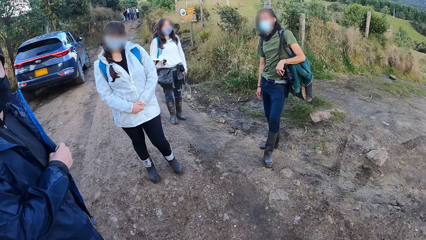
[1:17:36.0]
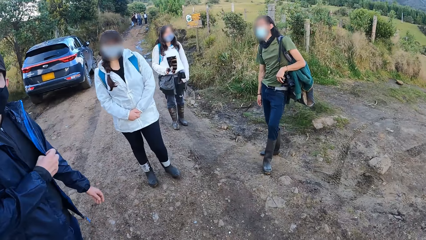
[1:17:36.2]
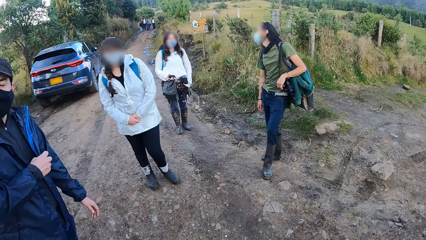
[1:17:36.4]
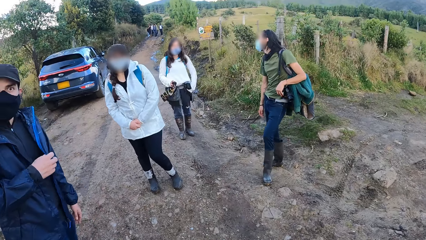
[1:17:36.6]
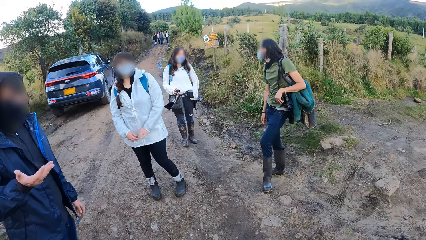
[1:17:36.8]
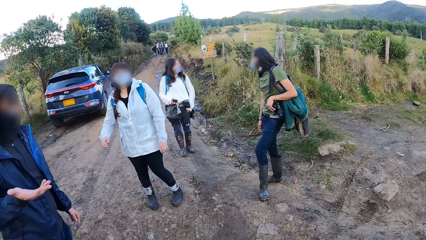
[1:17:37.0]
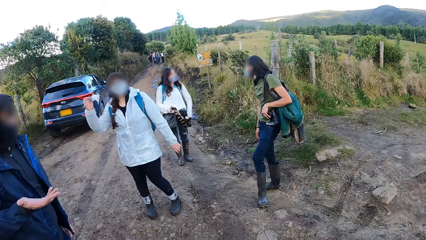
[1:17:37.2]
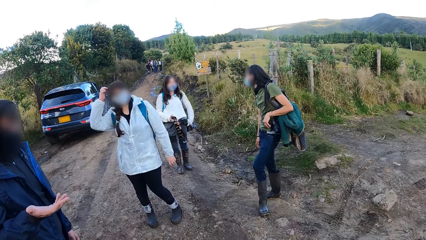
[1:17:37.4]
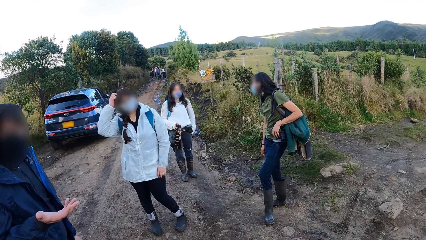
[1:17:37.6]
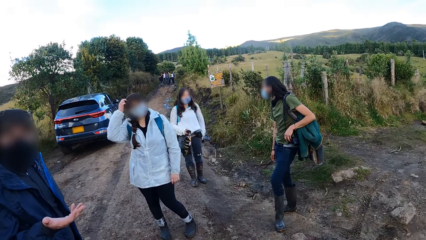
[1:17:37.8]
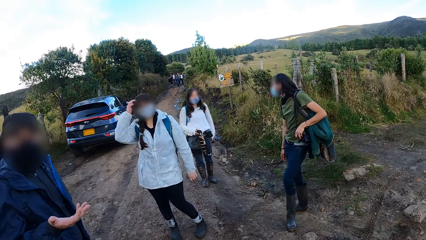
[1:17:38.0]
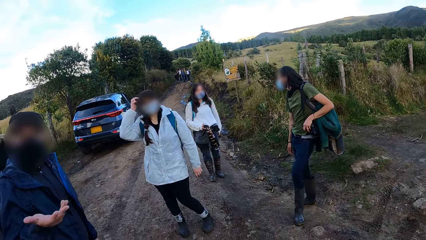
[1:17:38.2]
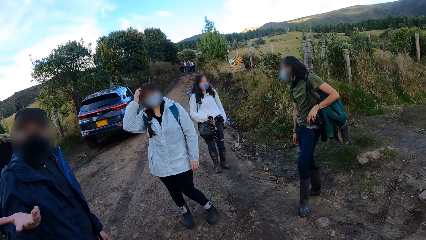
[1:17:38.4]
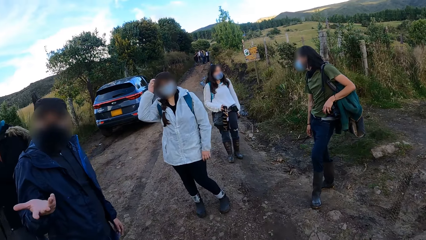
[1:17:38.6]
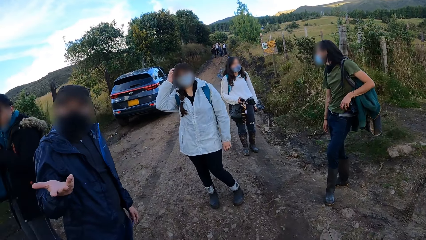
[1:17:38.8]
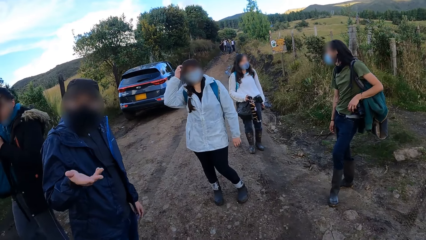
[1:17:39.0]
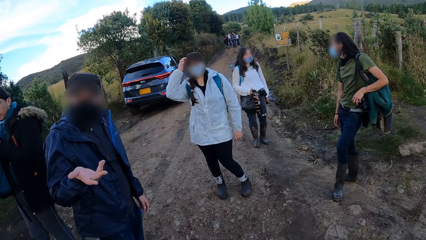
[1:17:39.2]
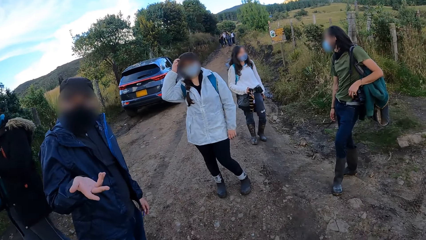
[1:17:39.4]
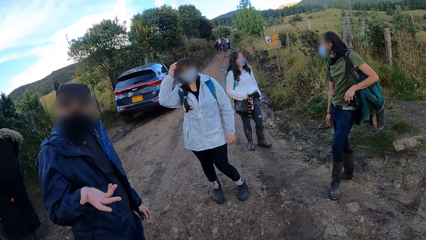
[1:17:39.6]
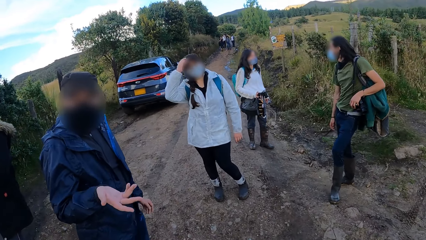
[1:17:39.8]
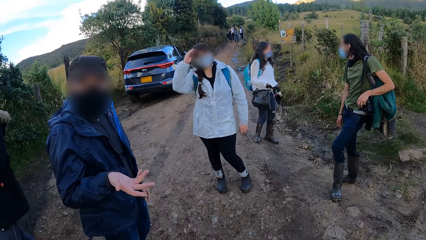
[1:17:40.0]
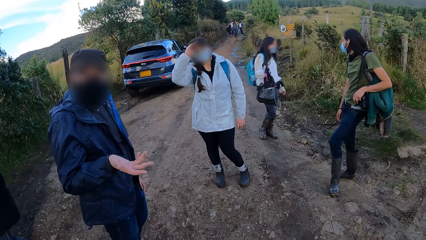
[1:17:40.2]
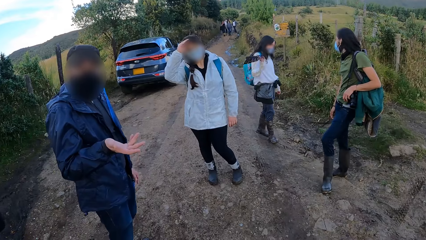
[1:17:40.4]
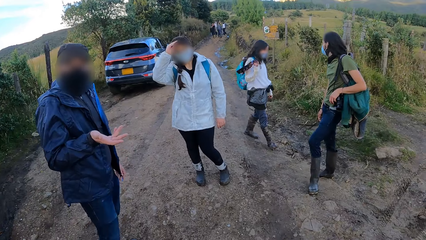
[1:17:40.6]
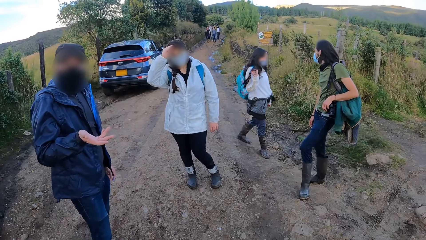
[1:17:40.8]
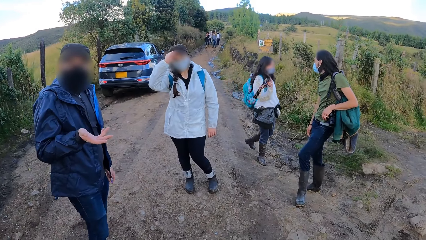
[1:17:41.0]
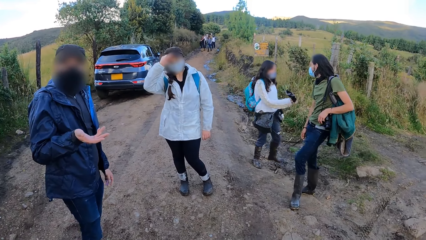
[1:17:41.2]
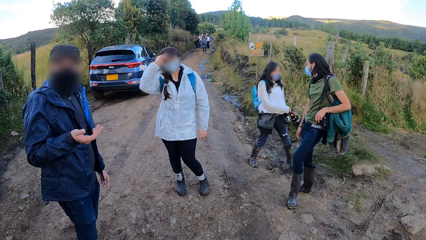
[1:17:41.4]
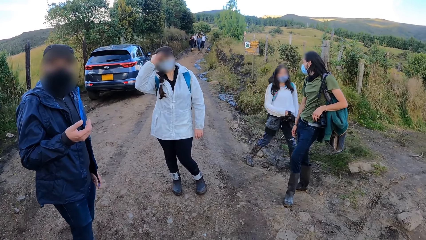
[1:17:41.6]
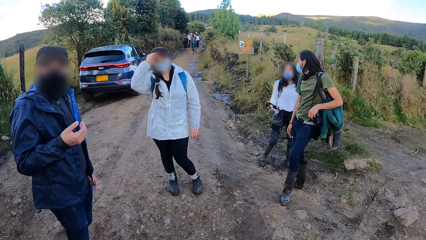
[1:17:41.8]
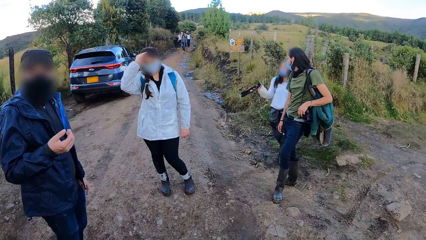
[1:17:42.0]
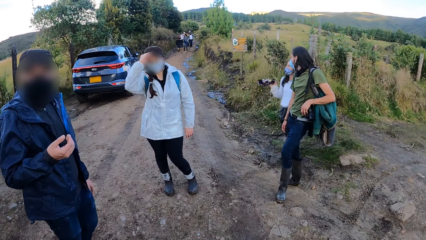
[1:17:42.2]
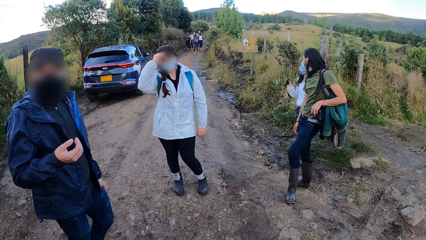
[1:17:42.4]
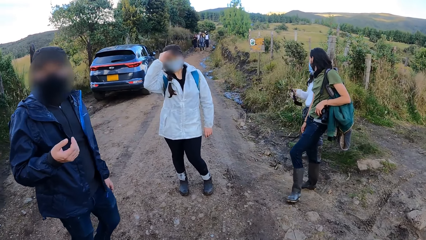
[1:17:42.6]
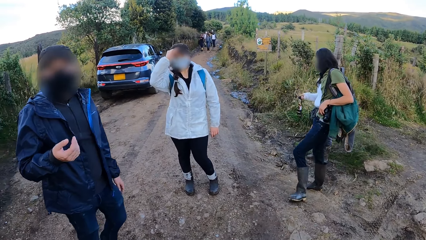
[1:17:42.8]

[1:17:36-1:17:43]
A man gestures to the camera wearer.

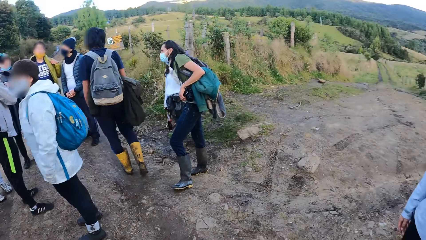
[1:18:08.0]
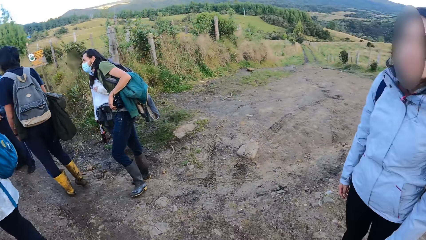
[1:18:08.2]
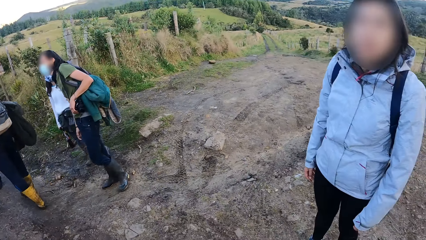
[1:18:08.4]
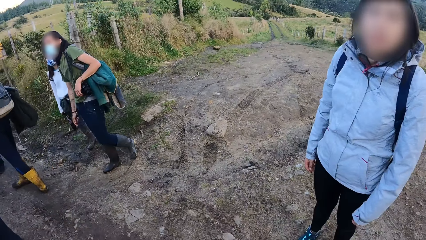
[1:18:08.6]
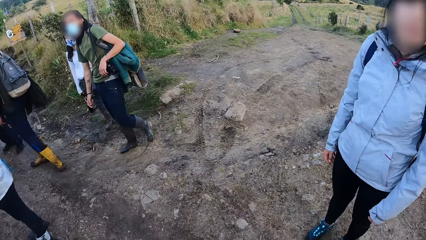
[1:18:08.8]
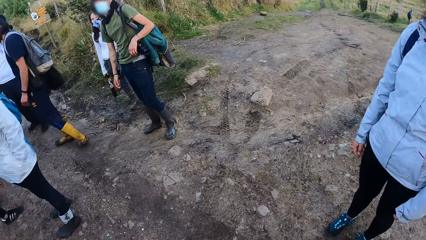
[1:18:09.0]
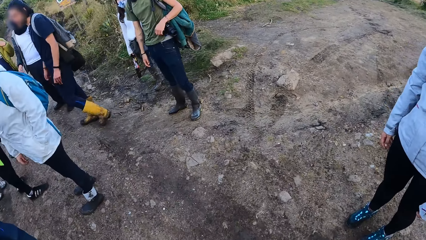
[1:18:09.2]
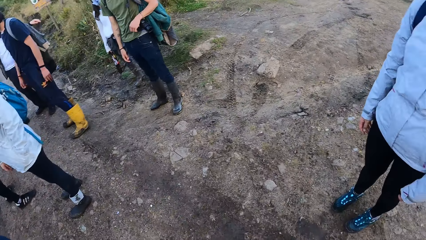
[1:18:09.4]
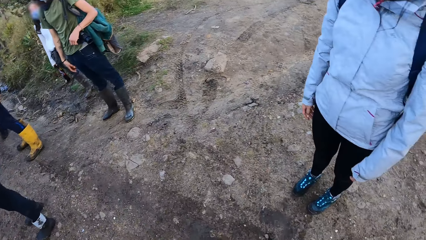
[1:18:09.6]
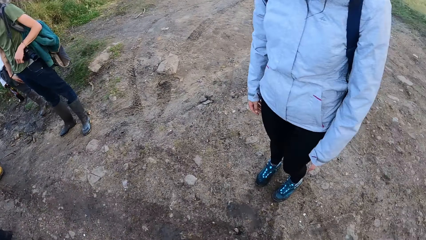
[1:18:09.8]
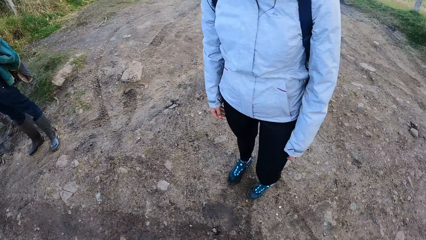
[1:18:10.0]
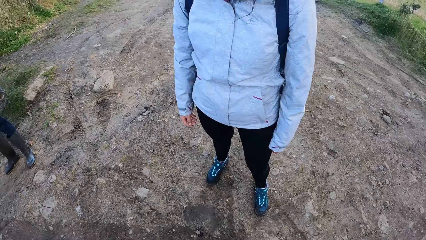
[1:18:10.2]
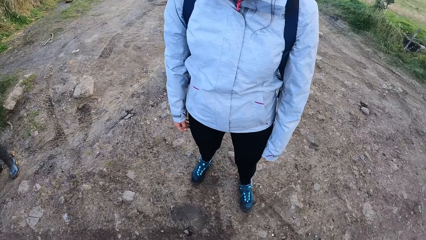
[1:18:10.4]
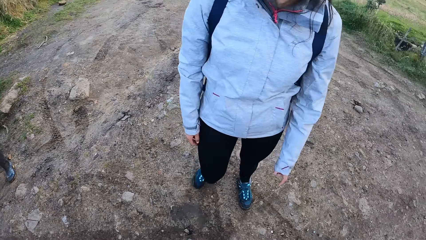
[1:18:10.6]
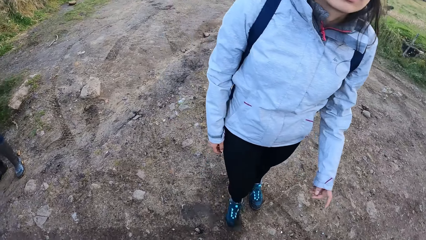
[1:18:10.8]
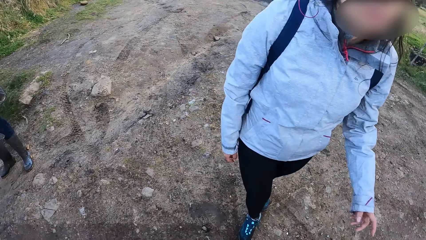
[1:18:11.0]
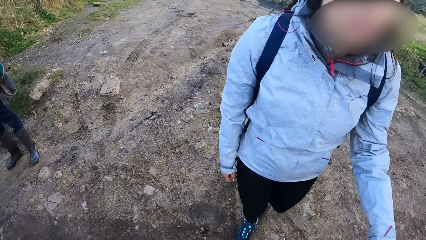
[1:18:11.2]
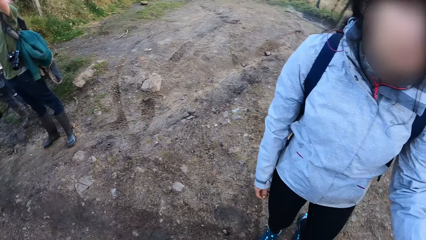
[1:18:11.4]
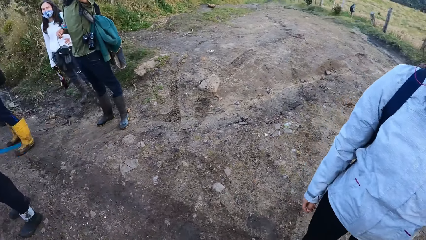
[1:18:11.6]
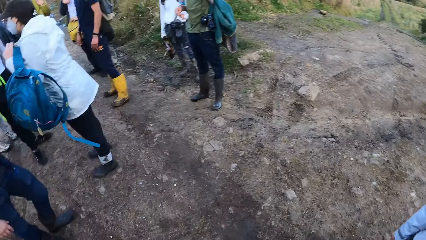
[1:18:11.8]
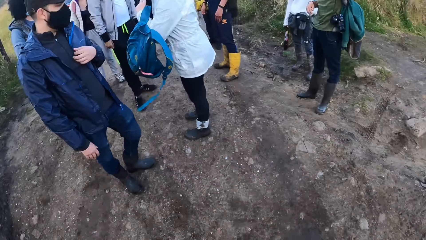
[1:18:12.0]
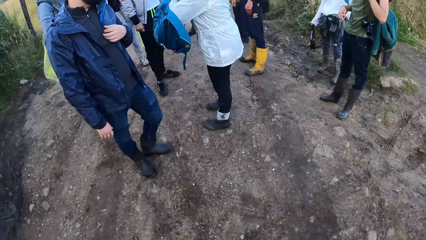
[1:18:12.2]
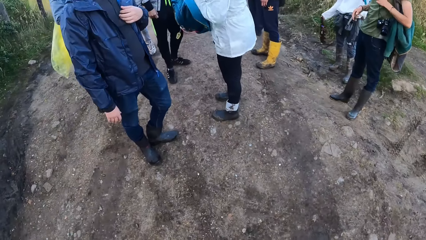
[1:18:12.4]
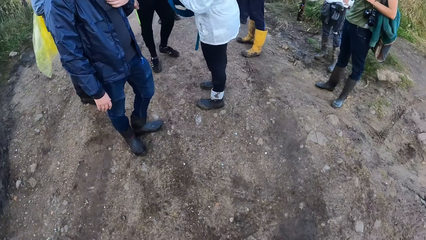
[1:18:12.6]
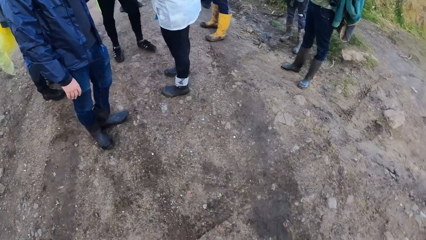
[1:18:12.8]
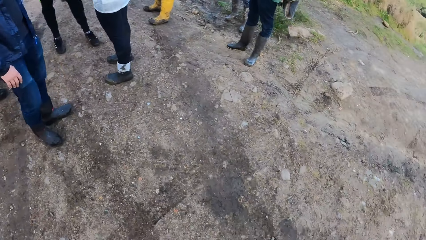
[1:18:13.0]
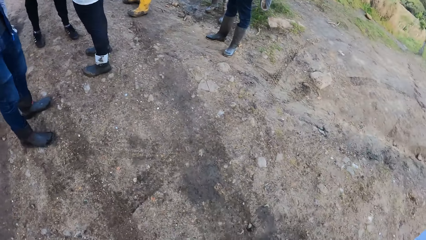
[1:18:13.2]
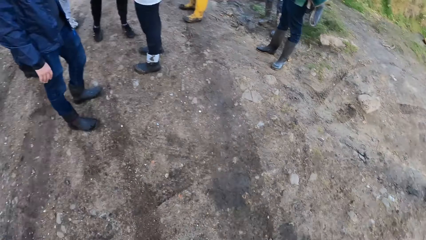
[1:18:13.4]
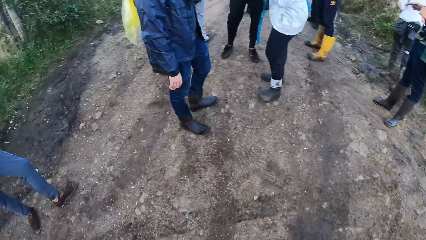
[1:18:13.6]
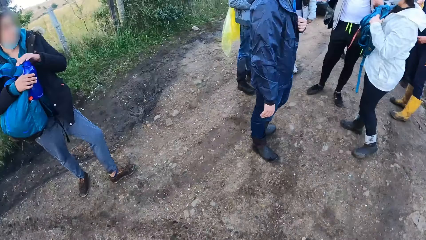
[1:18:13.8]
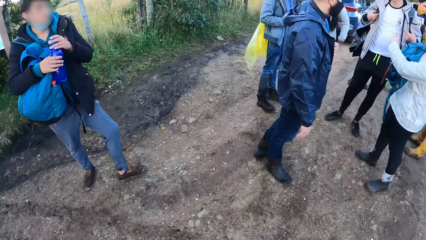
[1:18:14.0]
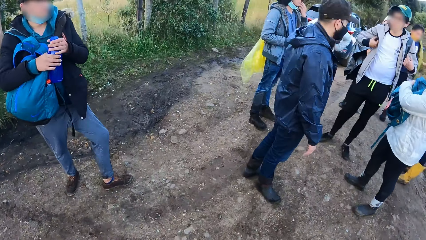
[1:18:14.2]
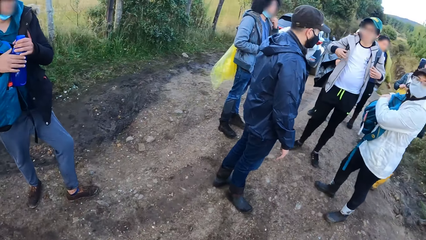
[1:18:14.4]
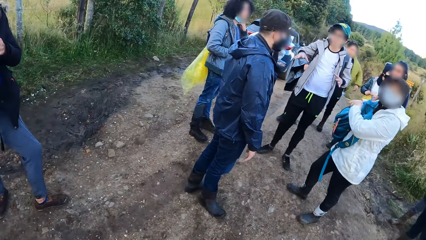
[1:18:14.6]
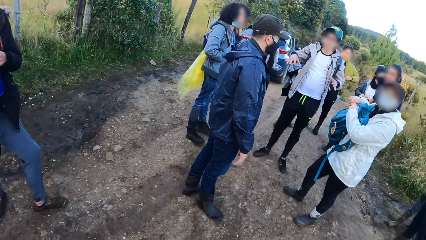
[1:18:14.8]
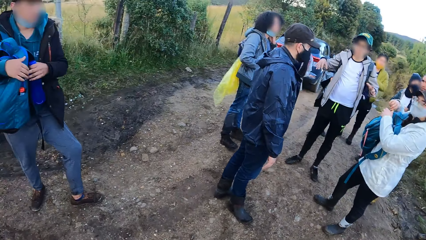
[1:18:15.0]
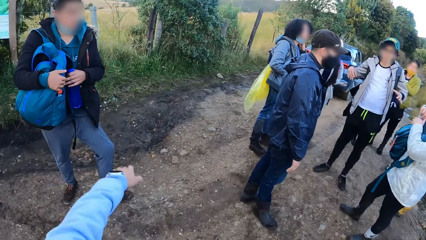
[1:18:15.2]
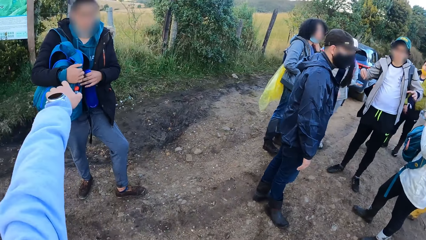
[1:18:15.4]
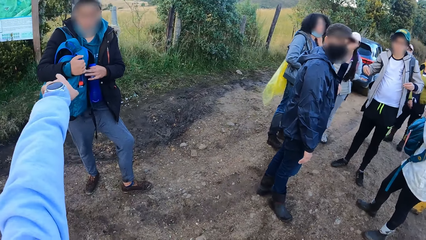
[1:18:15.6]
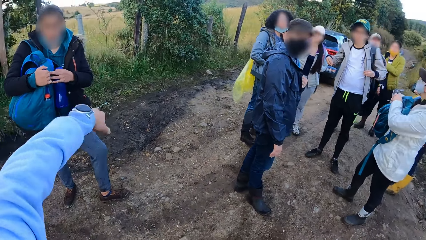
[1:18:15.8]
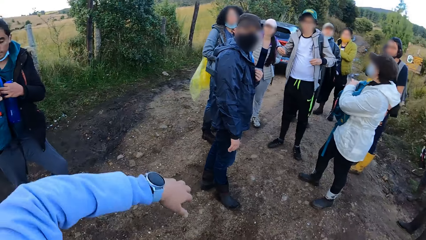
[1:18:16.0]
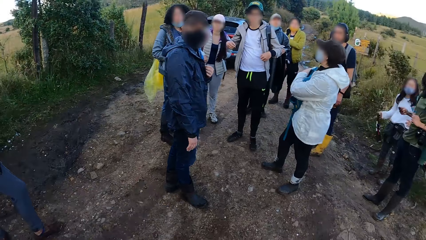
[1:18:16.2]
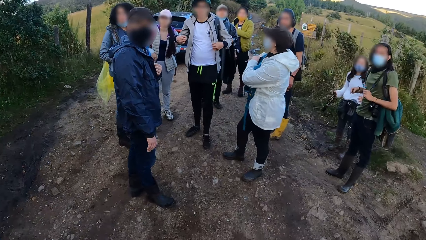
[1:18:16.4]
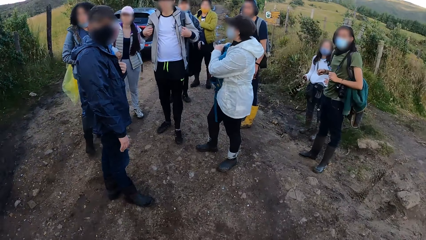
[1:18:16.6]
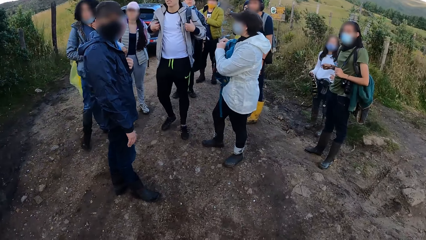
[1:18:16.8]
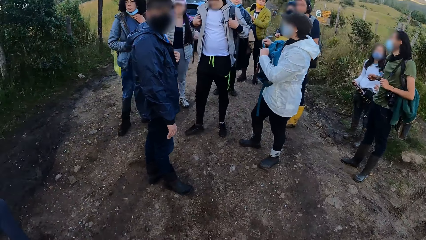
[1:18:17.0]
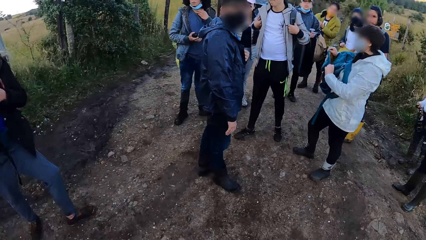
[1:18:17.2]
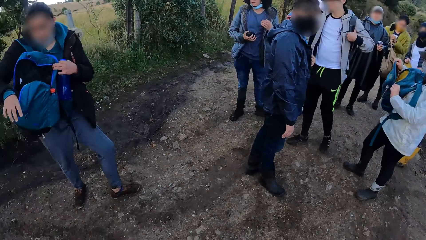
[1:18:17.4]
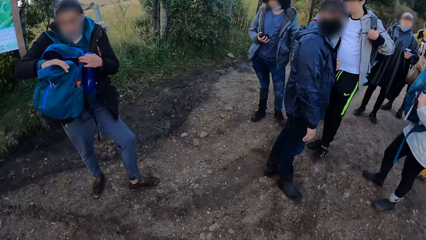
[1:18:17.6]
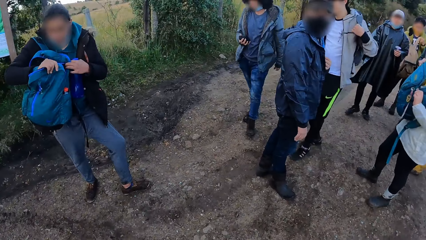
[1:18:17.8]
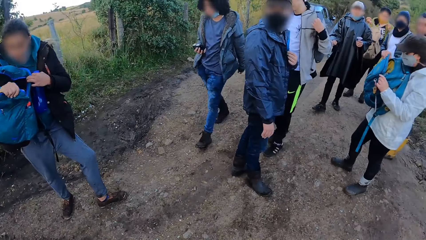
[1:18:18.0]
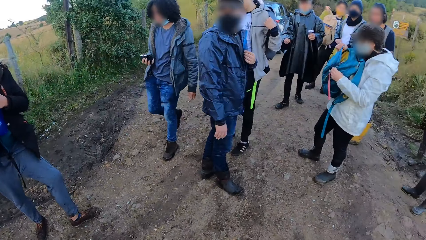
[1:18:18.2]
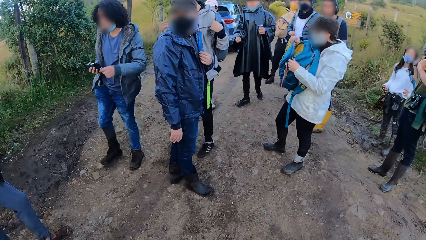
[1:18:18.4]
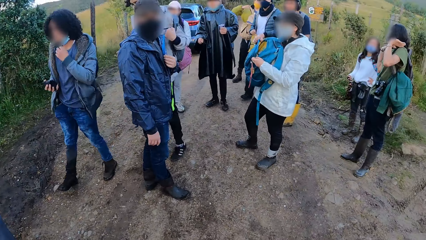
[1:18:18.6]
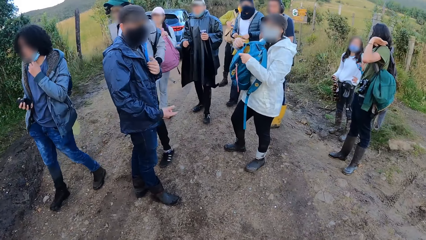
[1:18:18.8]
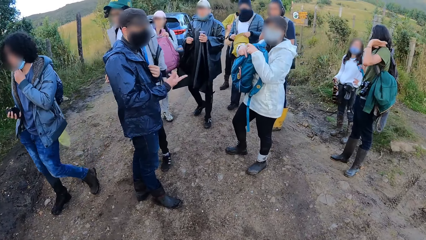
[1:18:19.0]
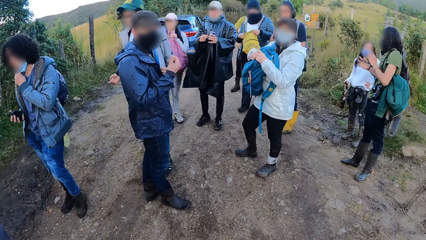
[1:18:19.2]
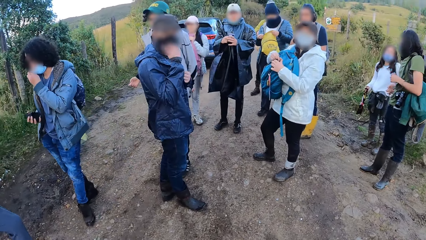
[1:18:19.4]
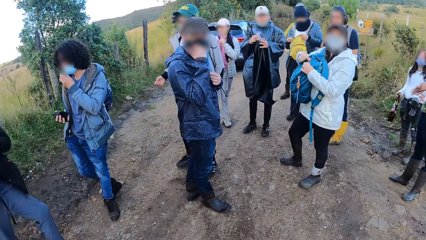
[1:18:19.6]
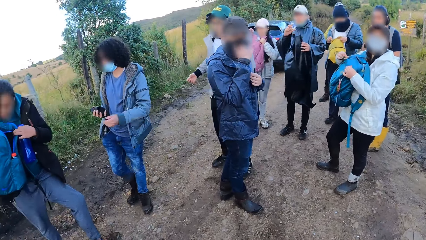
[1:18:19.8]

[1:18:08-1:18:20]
The camera wearer interacts with a person. He points with his left hand.
